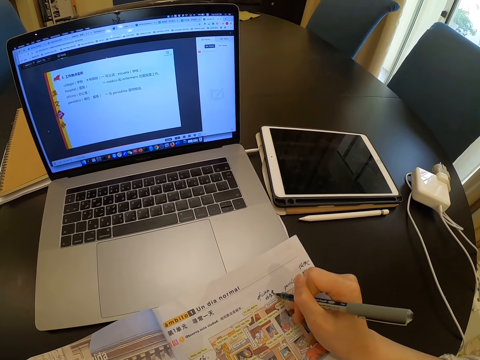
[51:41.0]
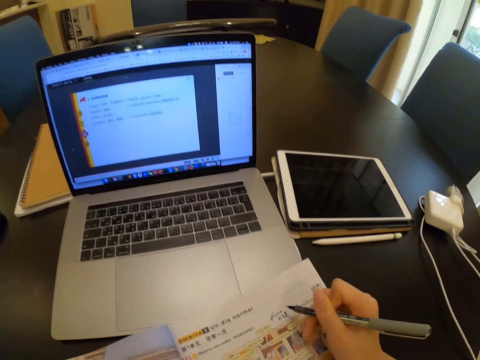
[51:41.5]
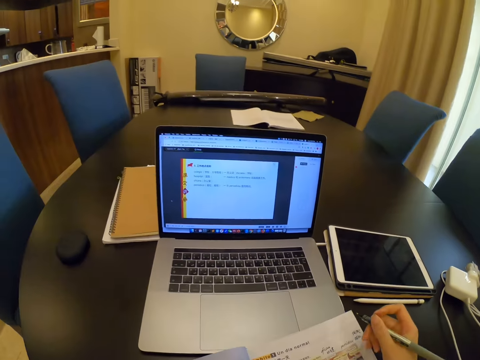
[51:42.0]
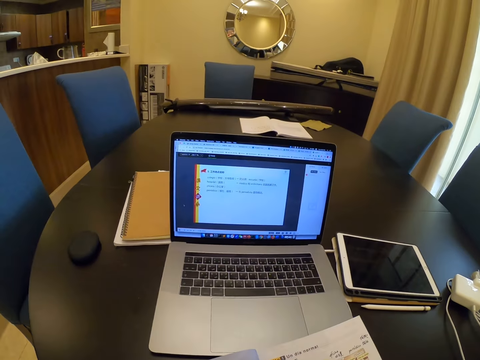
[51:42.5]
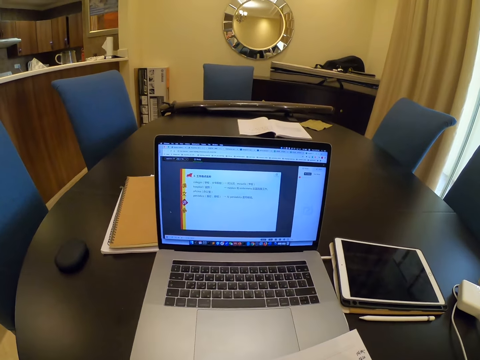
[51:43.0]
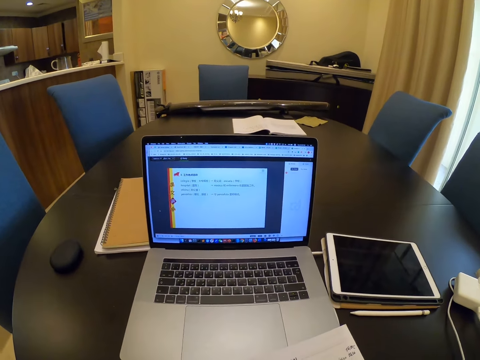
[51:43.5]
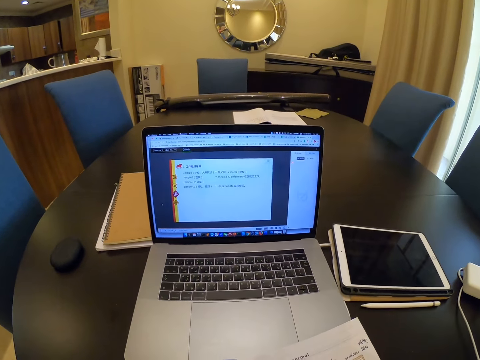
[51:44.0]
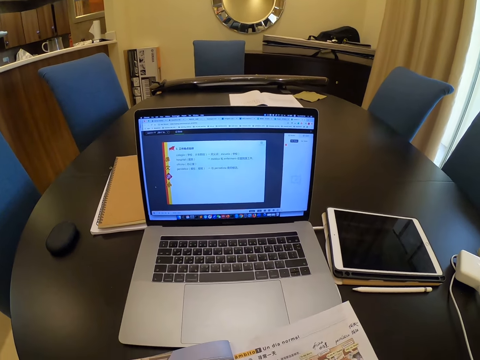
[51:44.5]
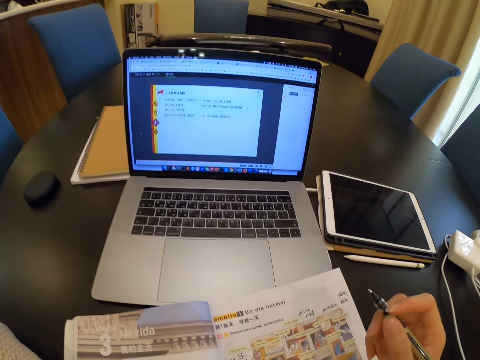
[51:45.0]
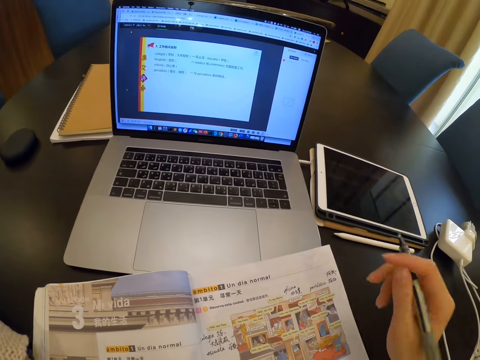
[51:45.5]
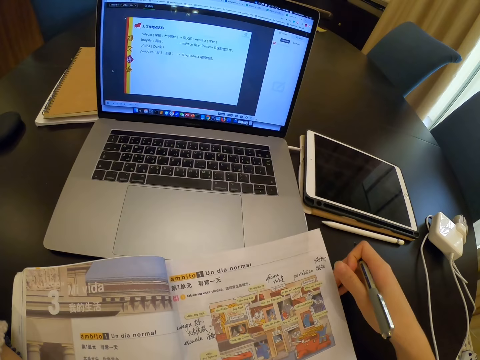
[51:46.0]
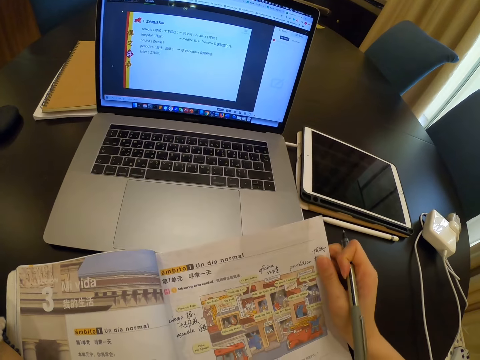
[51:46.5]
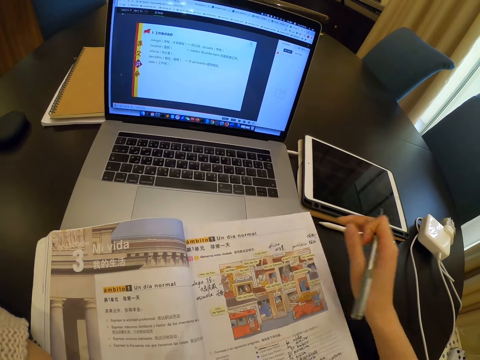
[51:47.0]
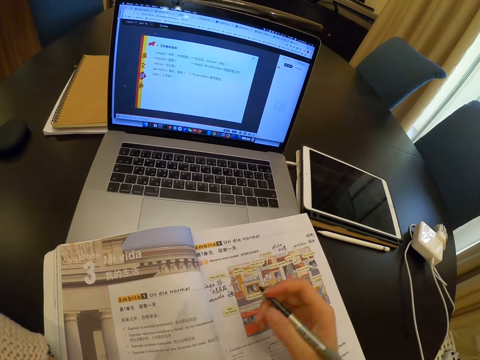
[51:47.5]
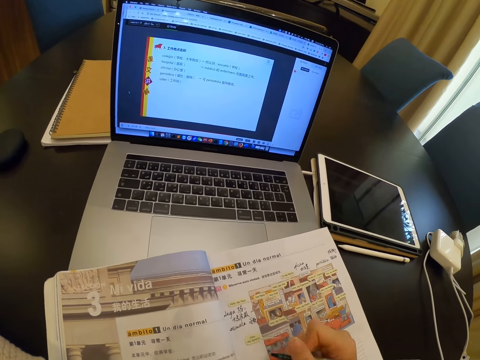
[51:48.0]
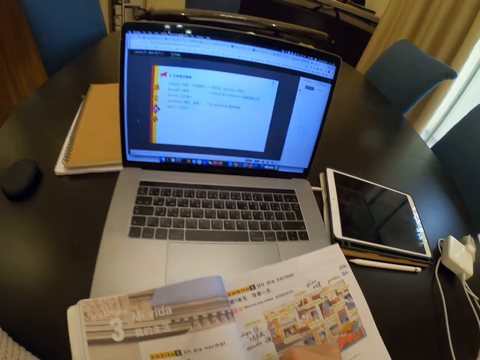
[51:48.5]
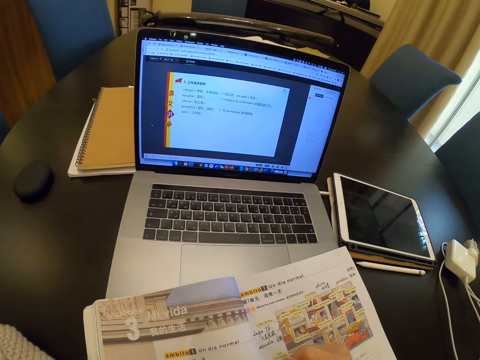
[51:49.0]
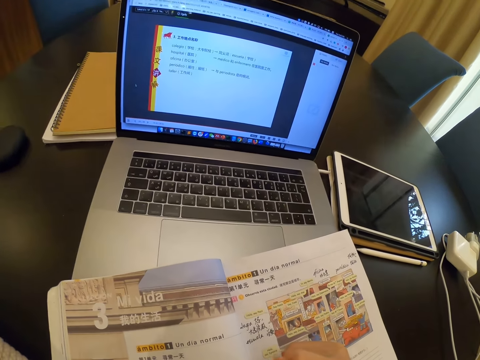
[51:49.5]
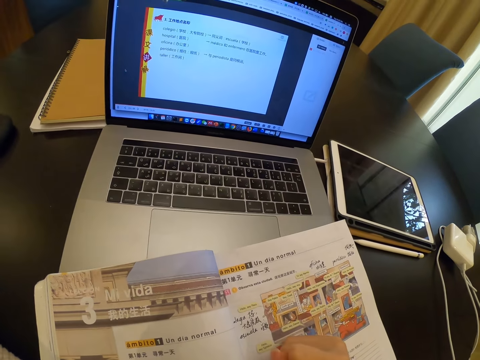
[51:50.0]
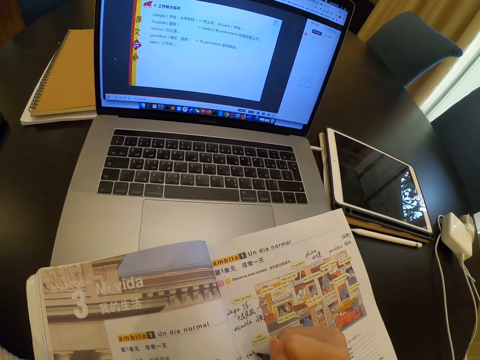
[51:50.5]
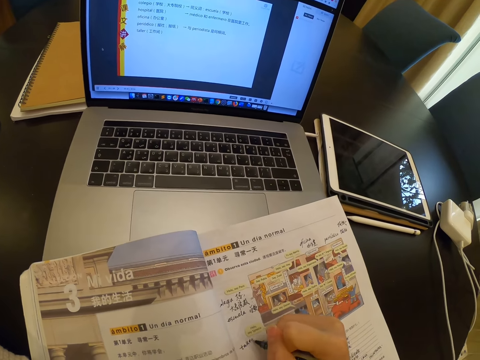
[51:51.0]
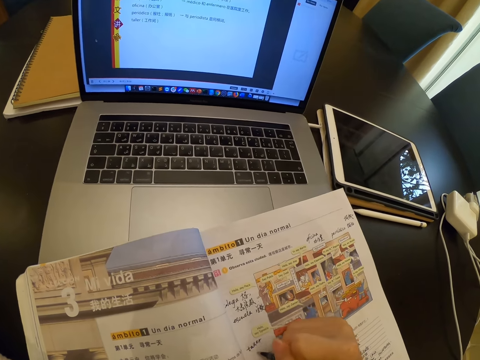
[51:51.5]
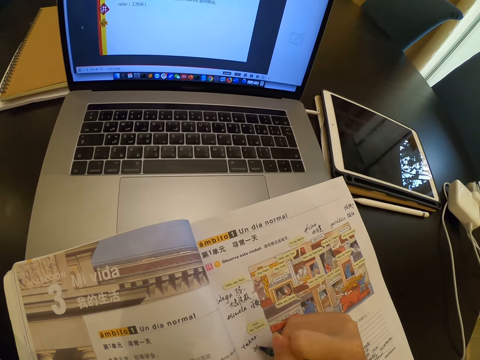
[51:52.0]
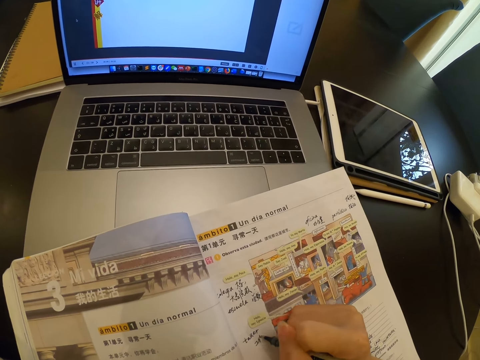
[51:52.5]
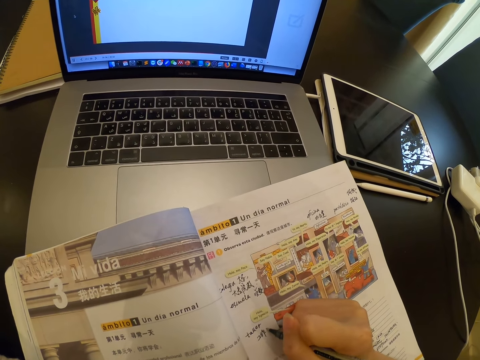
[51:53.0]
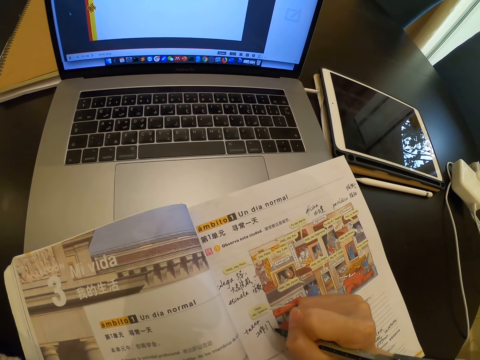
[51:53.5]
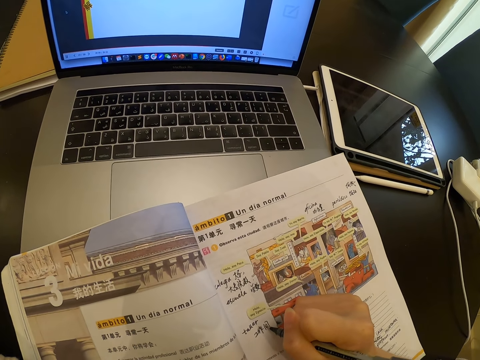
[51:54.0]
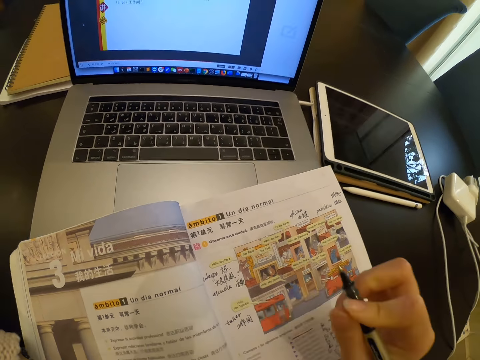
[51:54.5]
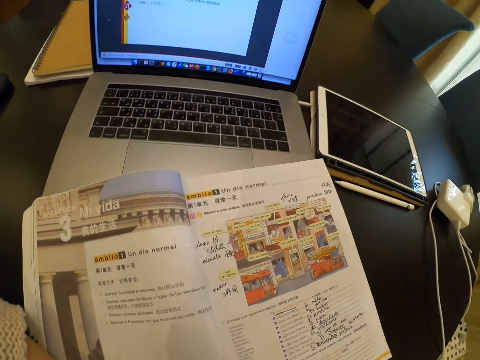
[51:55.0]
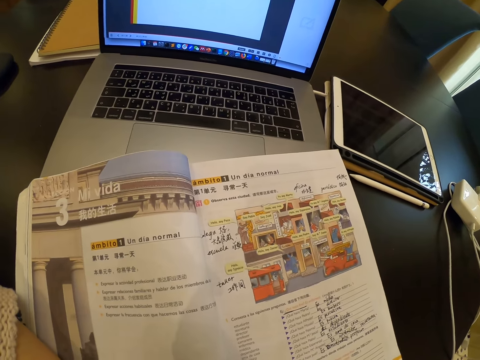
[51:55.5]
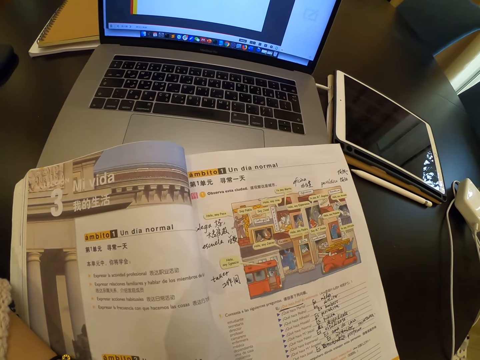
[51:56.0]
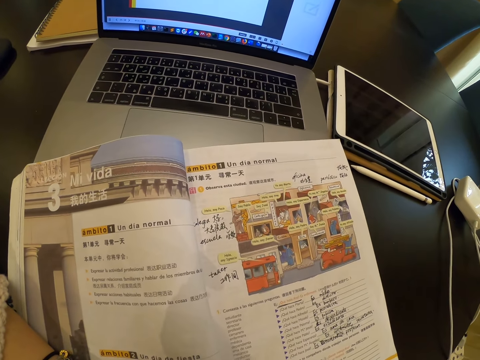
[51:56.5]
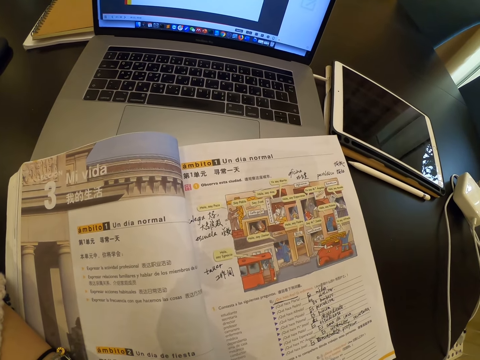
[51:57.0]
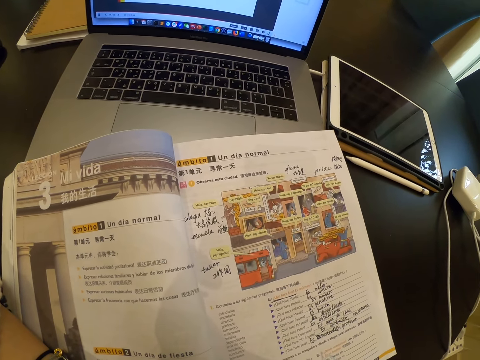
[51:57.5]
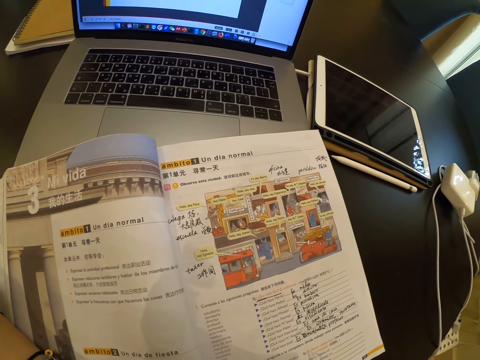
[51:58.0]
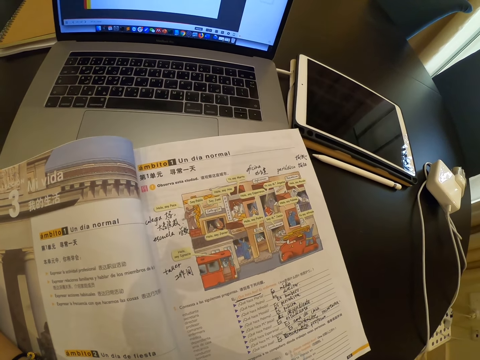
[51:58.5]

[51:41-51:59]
The camera wearer looks at the laptop. They adjust the book. They write on the book. They look at an open page of the book.

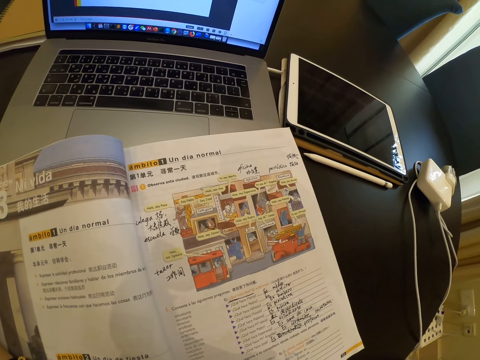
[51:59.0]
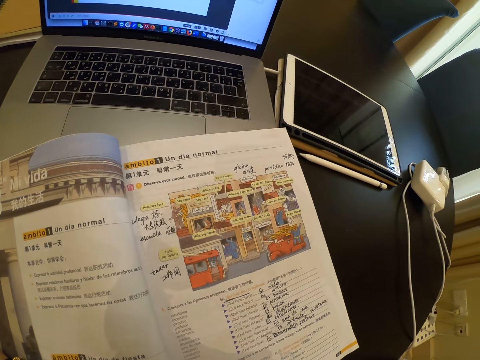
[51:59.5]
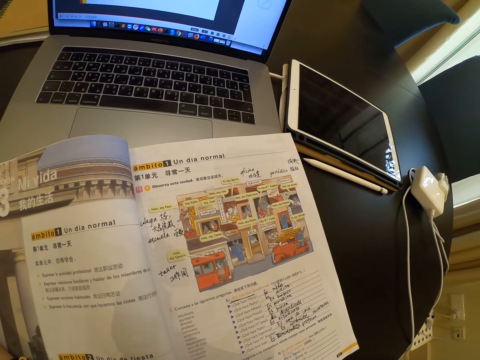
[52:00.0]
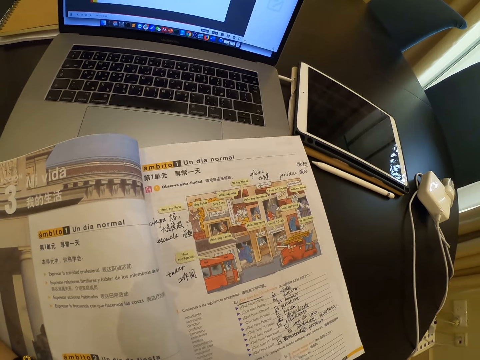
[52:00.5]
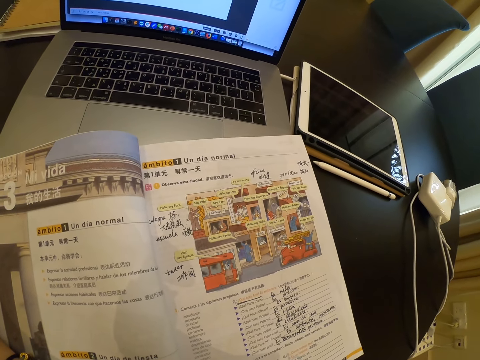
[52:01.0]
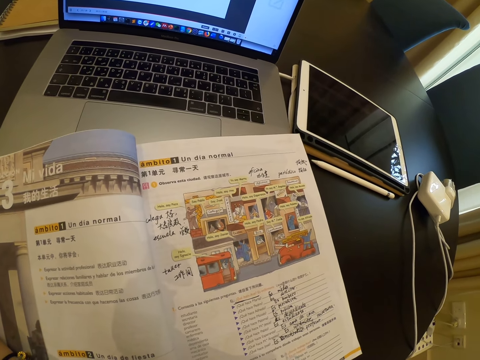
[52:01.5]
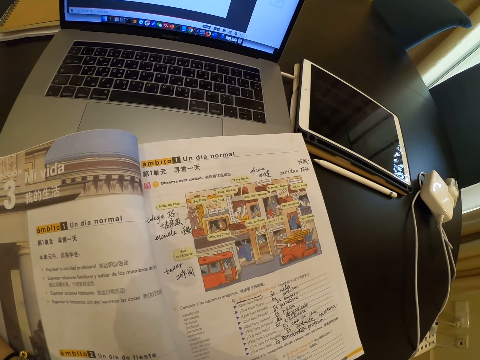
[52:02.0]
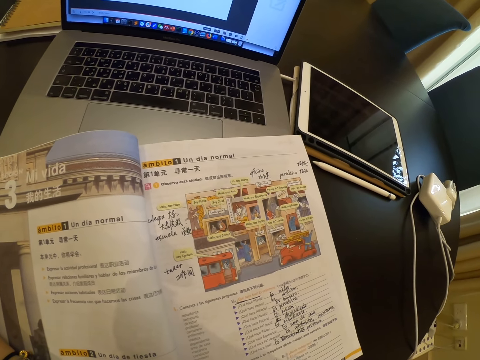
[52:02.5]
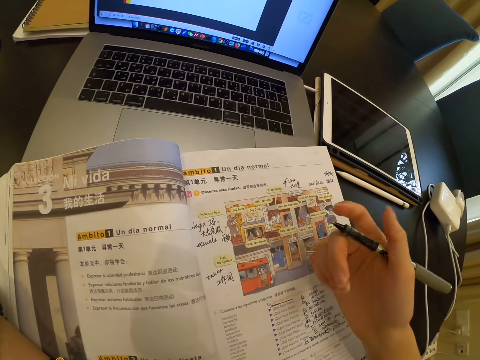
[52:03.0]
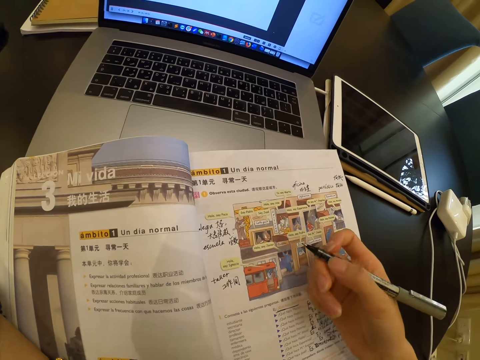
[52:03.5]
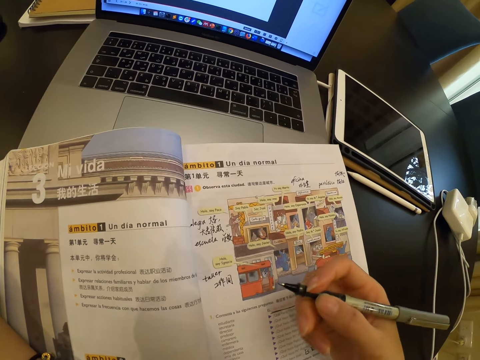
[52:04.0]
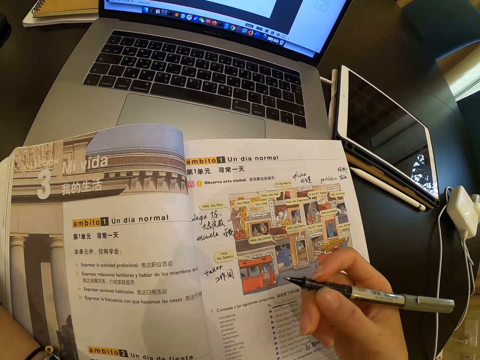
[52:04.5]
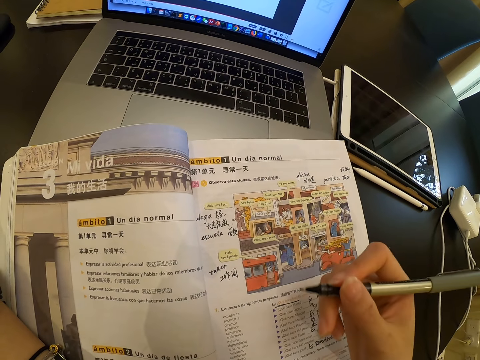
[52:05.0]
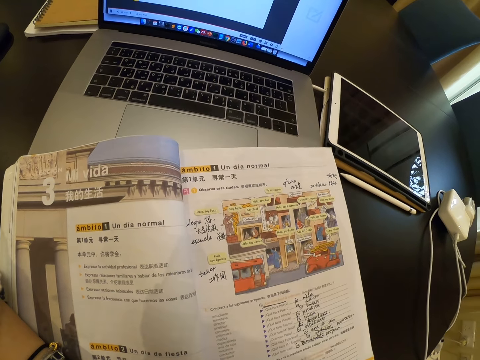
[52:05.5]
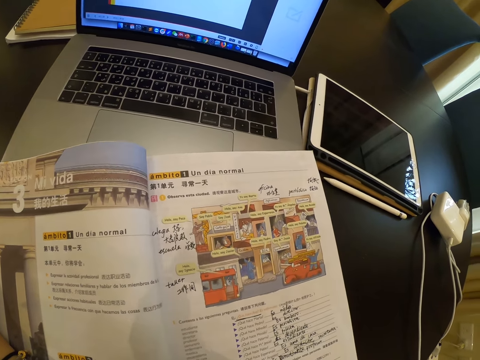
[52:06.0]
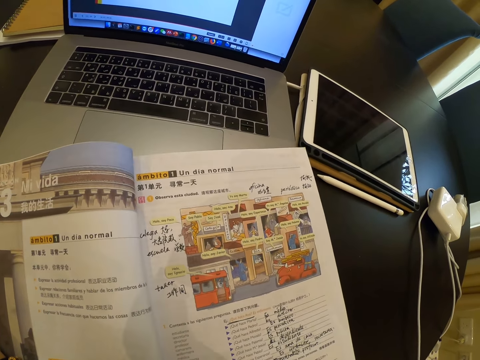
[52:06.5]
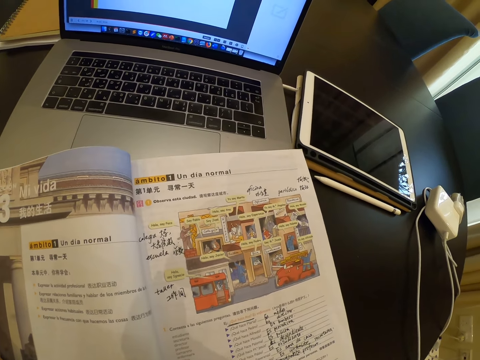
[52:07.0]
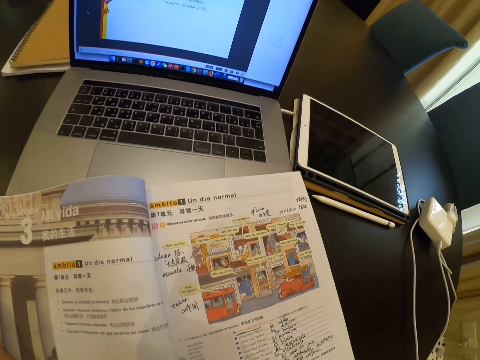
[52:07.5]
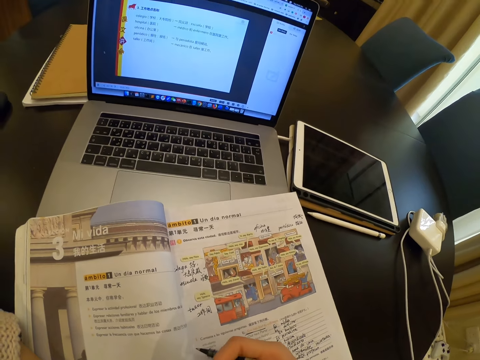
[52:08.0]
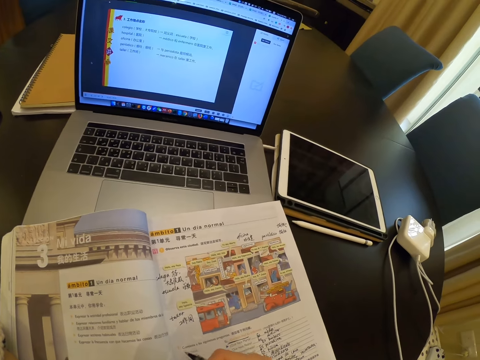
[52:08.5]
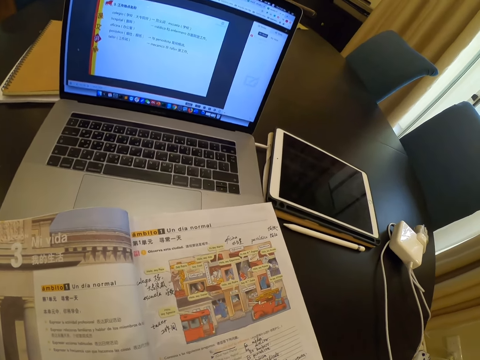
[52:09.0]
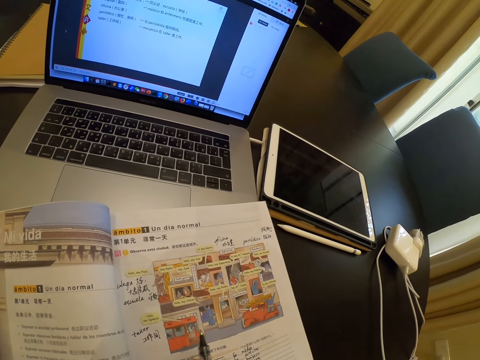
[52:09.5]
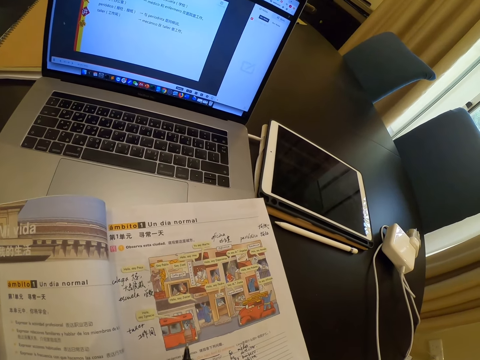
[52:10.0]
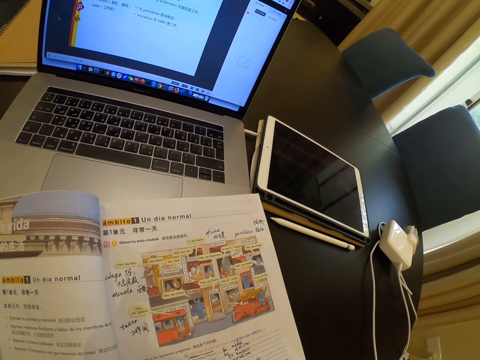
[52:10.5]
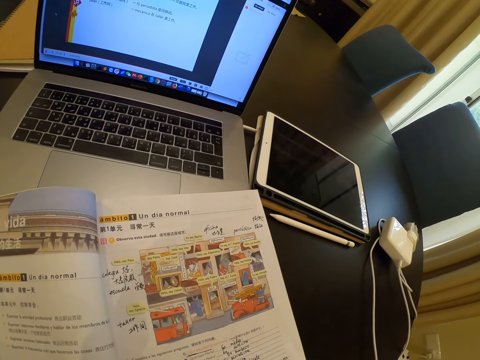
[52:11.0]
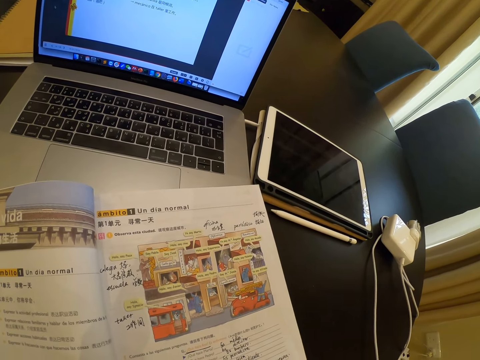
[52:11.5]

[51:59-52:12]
The camera wearer places their right hand on the book. They write on the book.
